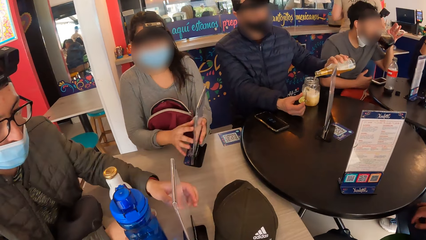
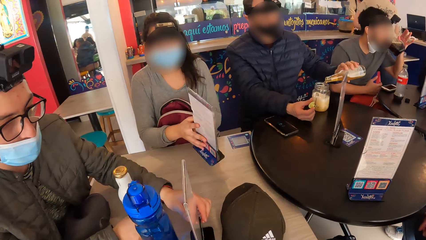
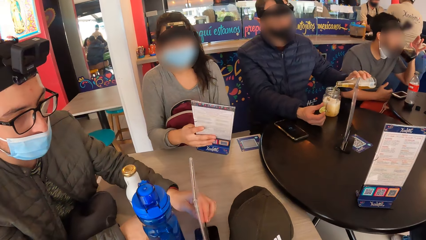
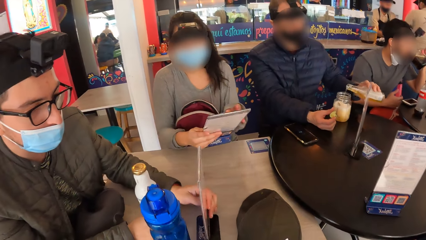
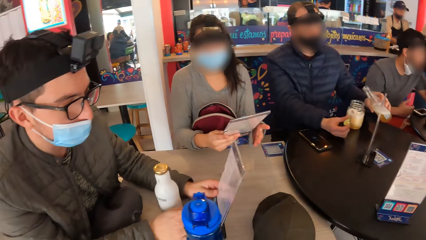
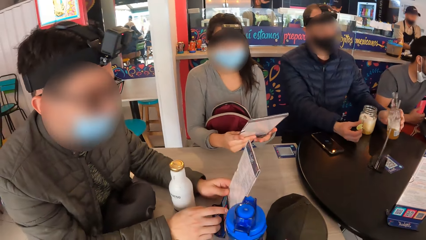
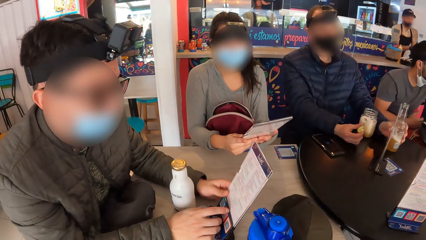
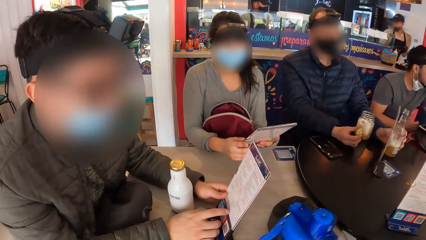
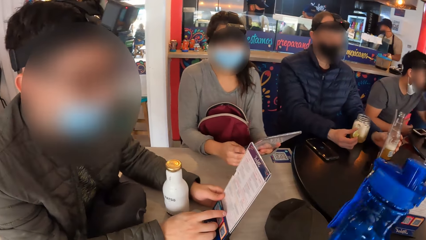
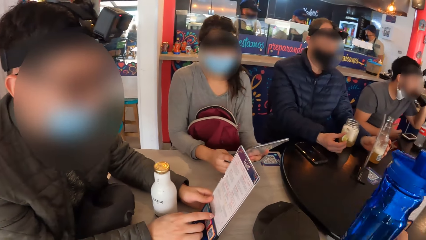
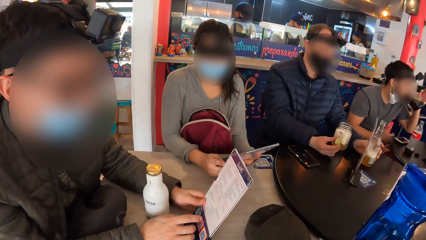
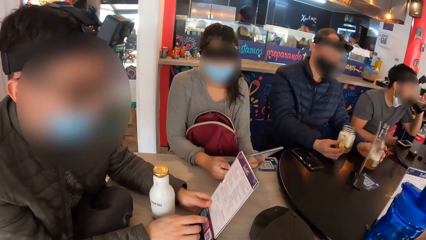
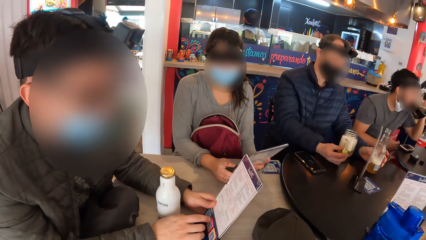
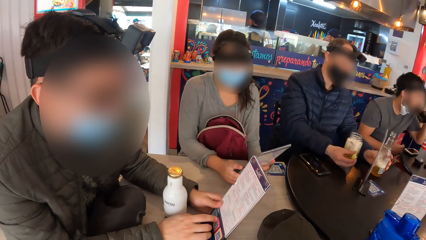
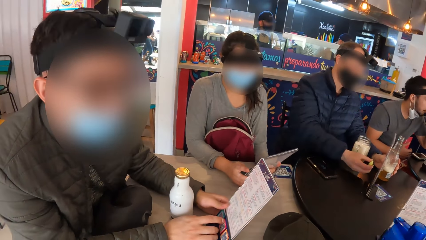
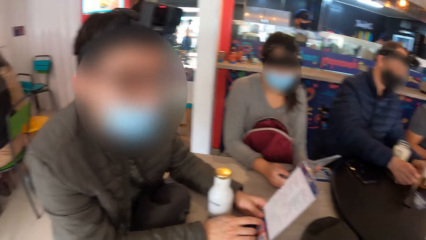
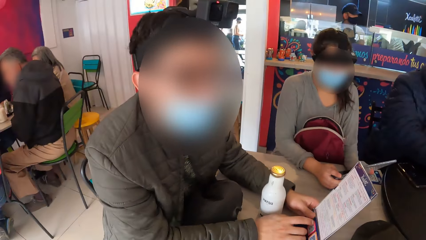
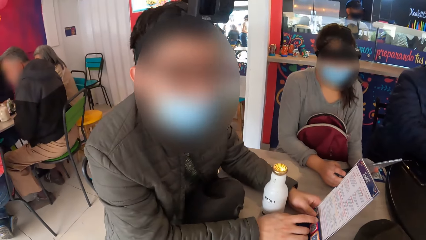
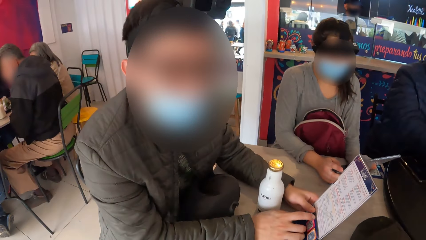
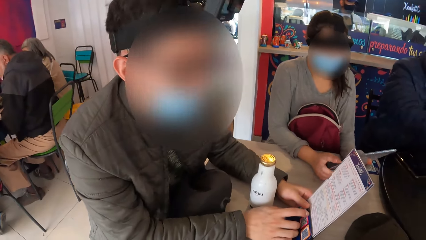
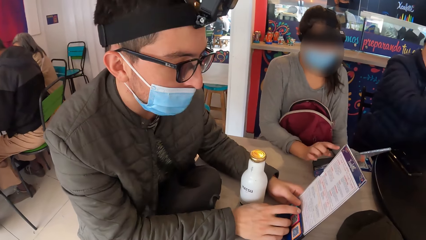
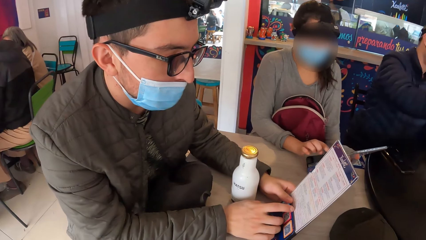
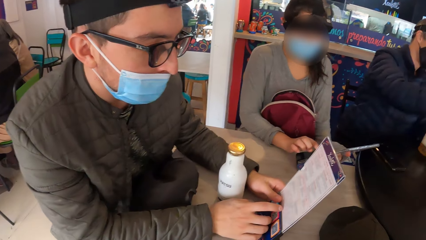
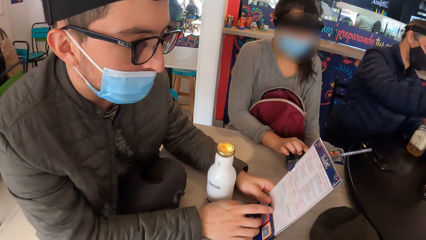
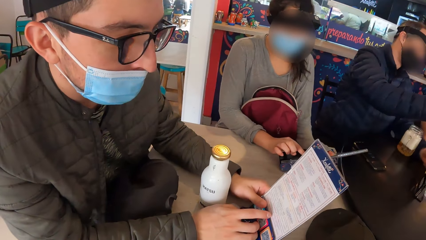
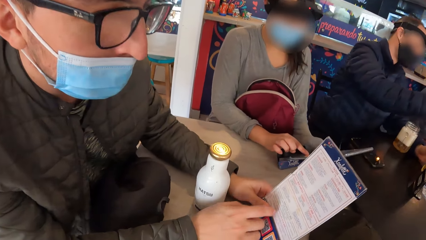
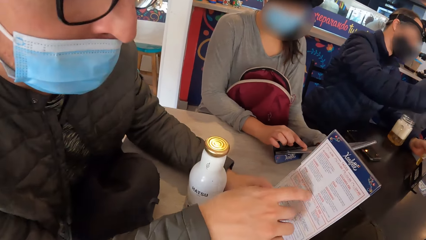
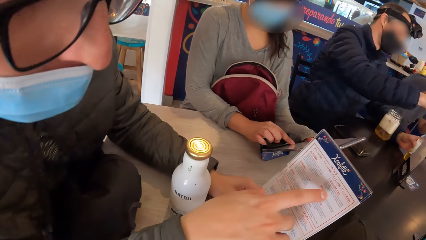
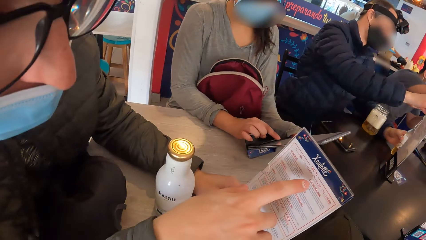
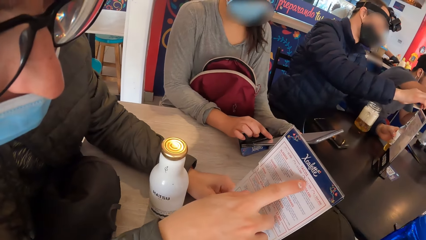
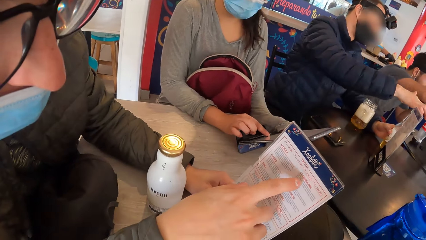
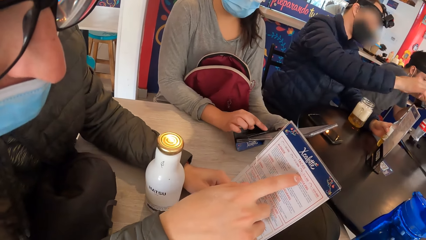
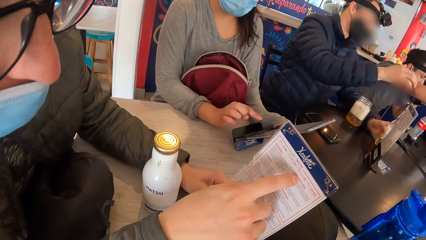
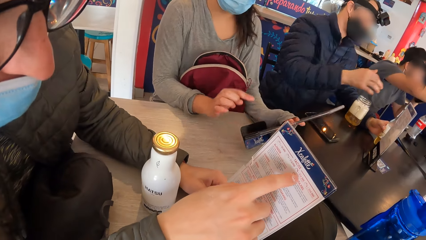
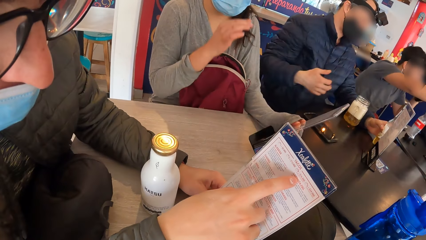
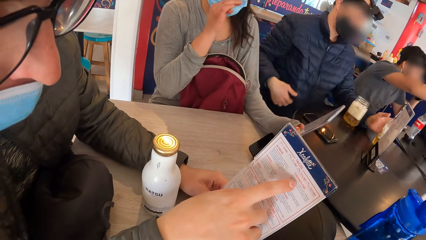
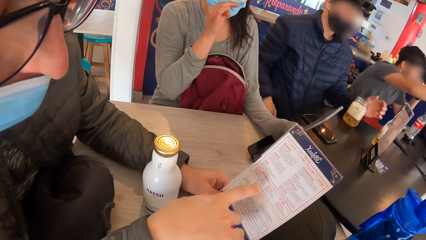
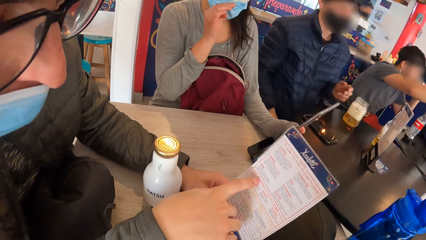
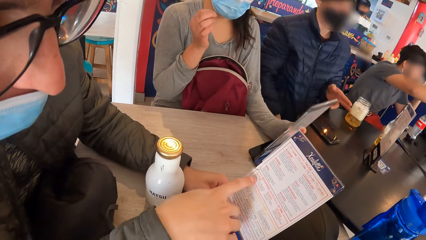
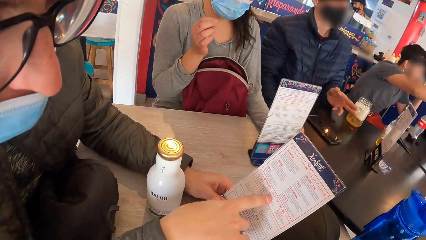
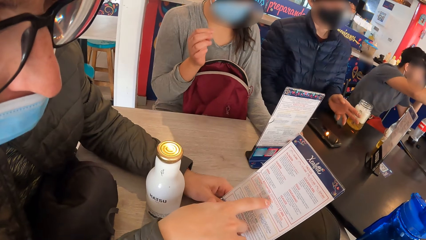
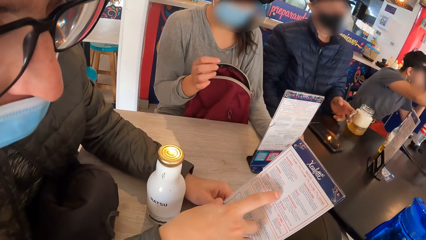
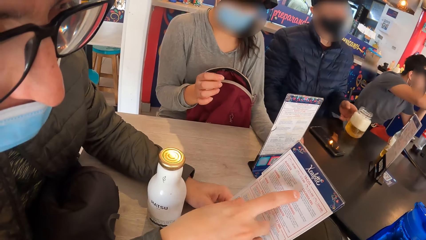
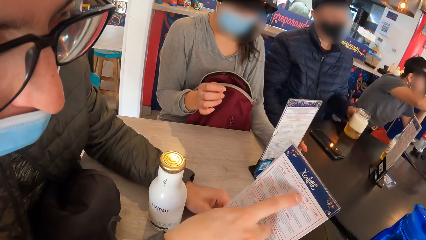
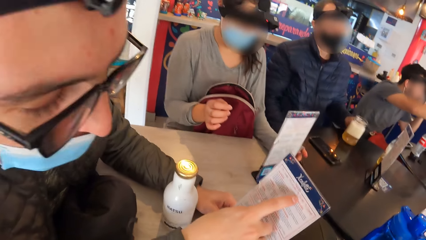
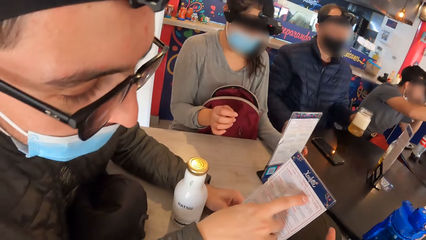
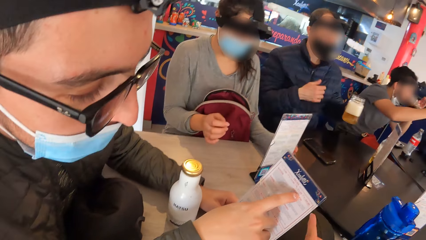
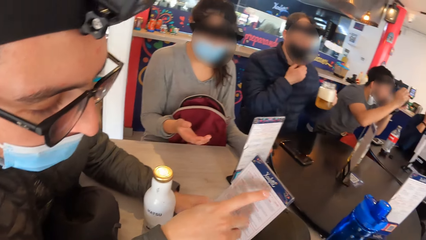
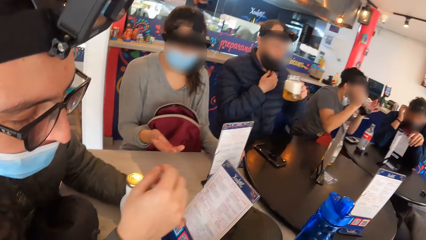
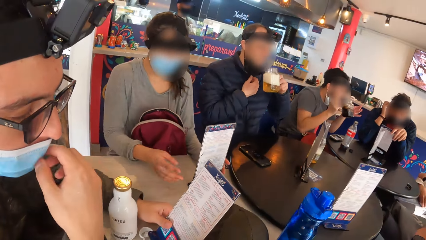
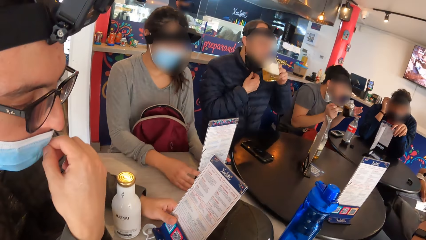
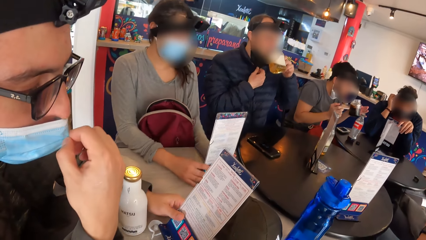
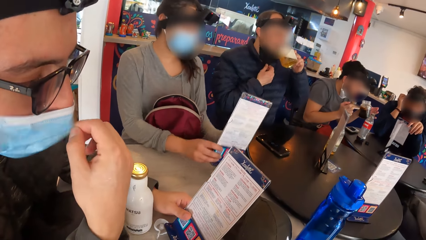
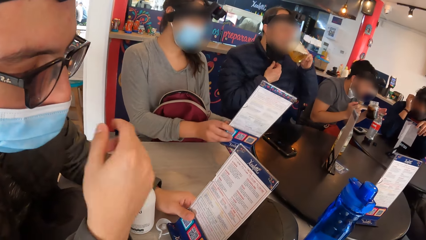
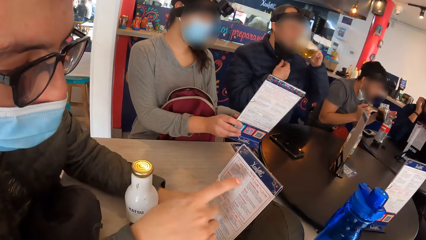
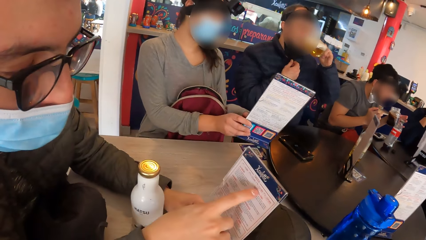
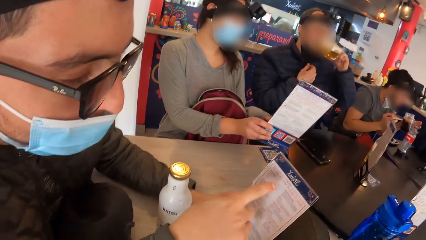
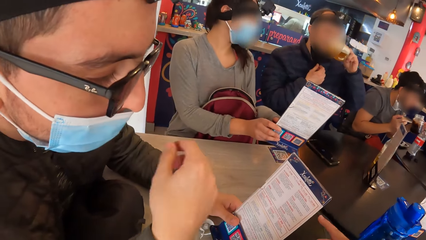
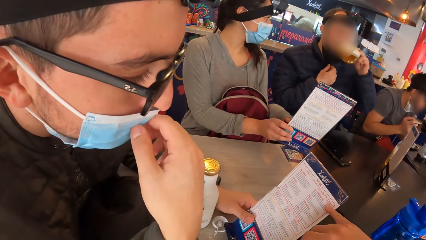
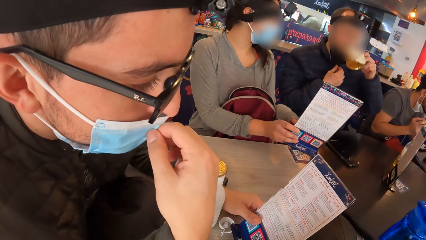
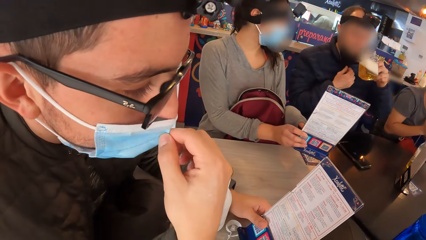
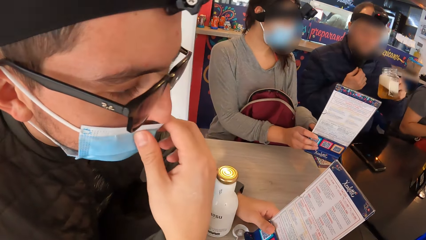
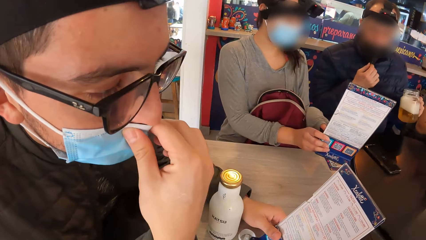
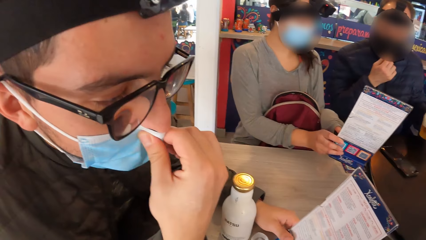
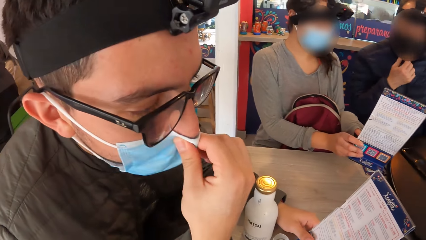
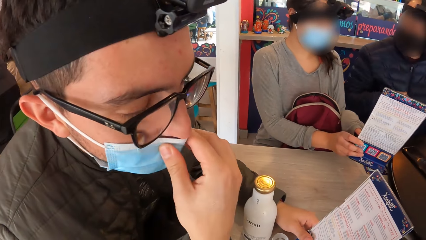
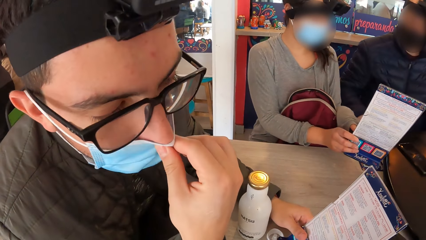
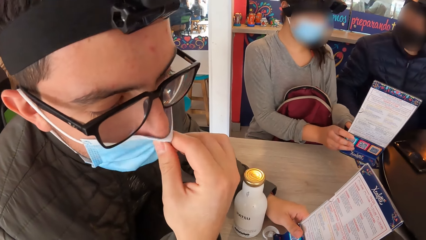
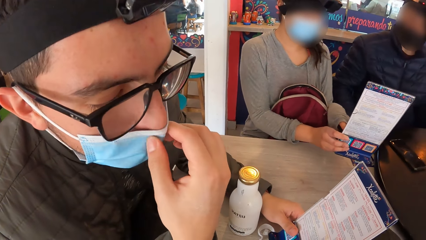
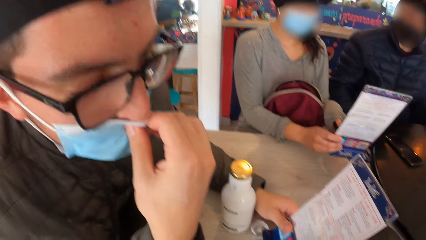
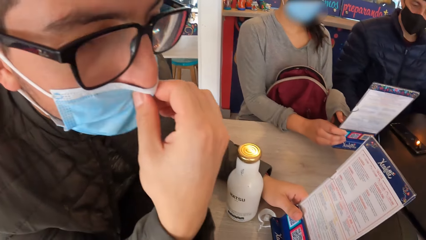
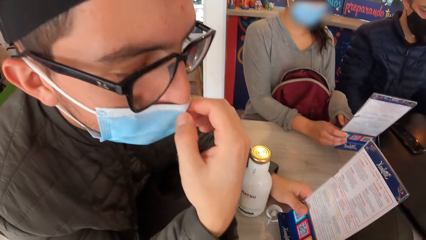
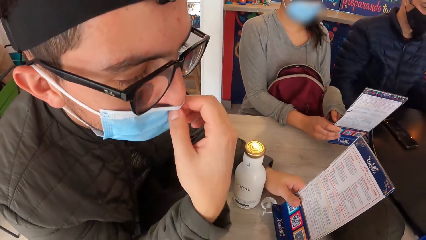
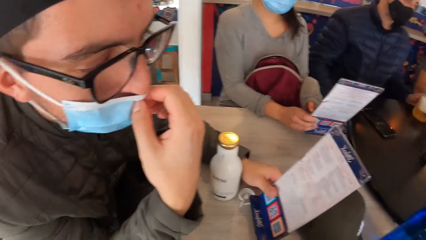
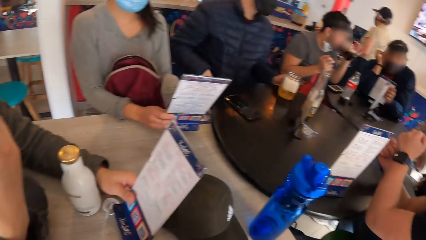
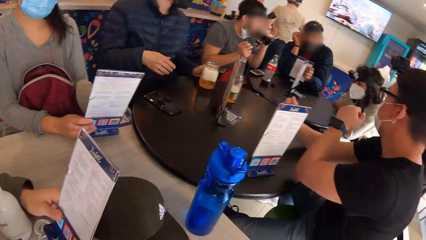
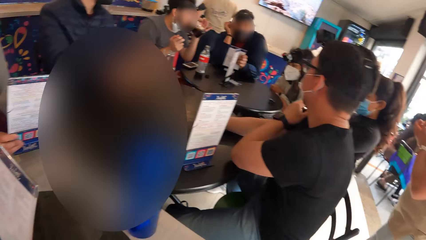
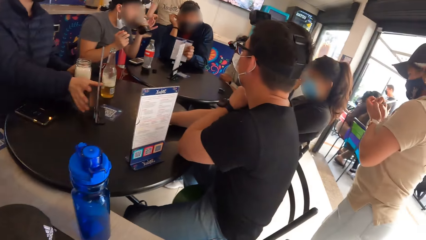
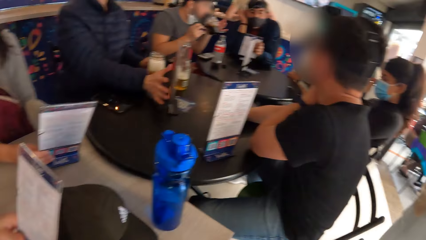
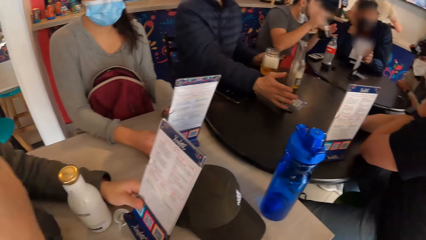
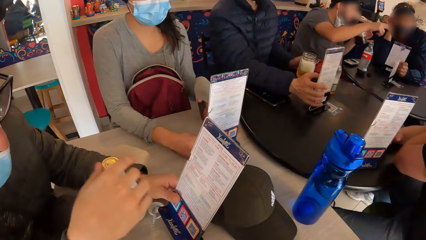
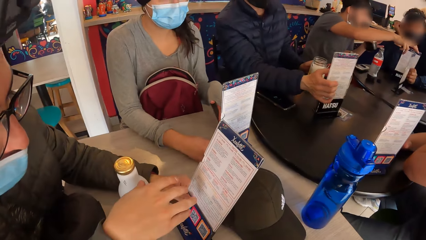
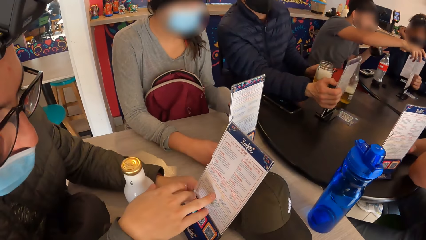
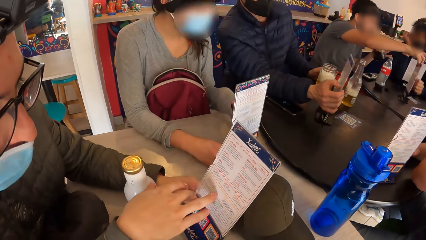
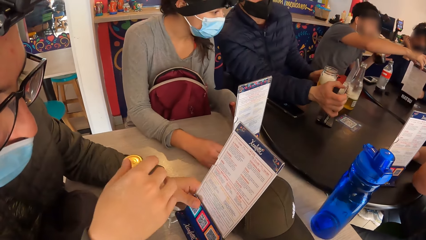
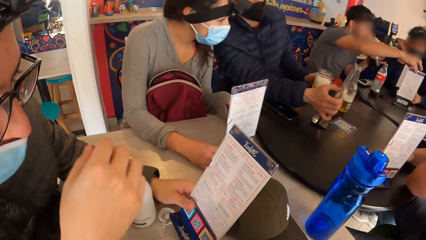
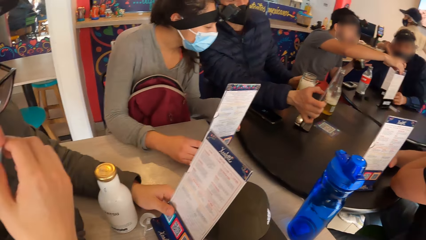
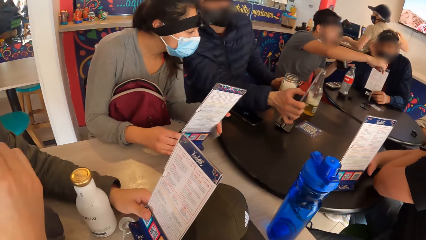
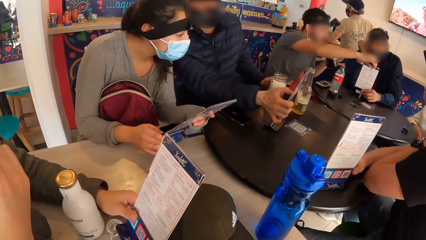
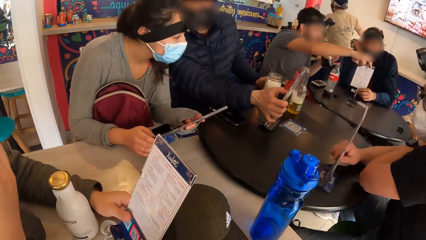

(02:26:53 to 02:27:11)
A woman turns the menu with both hands. A man picks up a menu from the table with his left hand. He points to the menu with his right hand. Another man drops the soda bottle on the table with his left hand. The camera wearer puts the bottle on the table. The woman points to the menu with her right hand. The camera wearer interacts with the first man. The first man makes a gesture. The second man drops the slice of lime on the soda bottle with his right hand. The woman rubs her face through the face mask with her right hand. The second man turns the glass cup on the table with his left hand. He picks up the glass cup from the table with his left hand. The camera wearer points to the menu with his left hand. The second man adjusts the face mask on his face with his right hand. The first man adjusts the face mask on his face with his right hand. The second man drinks from the glass cup in his left hand. The woman picks up the menu from the table with both hands. The first man points to the menu with his right hand. The woman points to the menu with her left hand. The camera wearer points to the menu with his right hand. The first man adjusts the face mask on his face with his right hand. The woman interacts with the second man. A third man drinks from the glass cup in his left hand. The second man drops the glass cup on the table with his left hand. The first man points to the menu with his right hand. The third man turns the menu on the table with his right hand.
